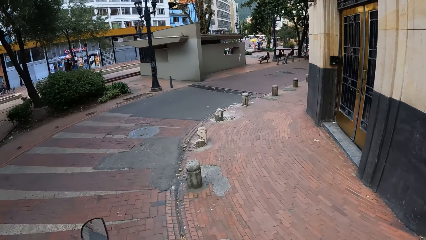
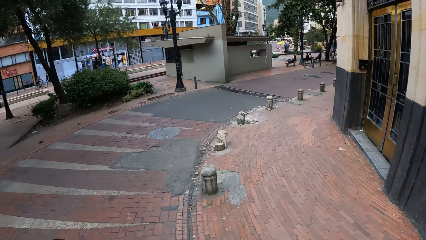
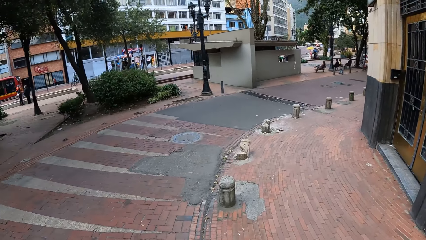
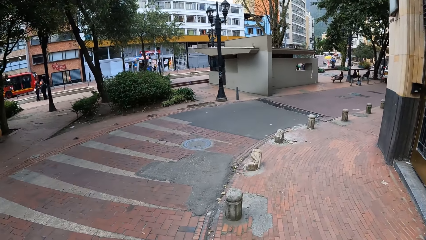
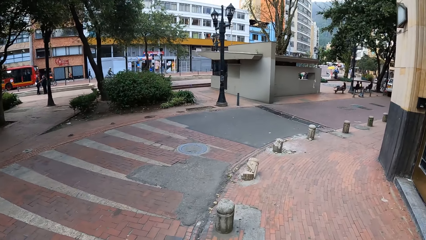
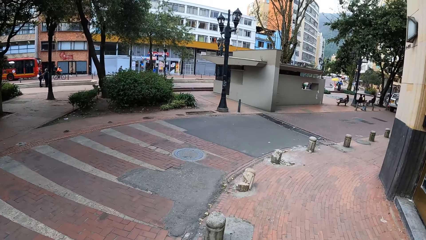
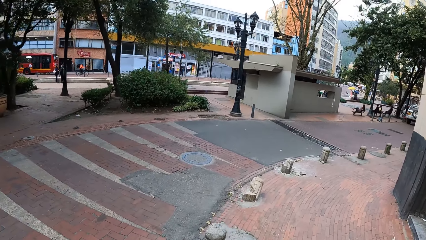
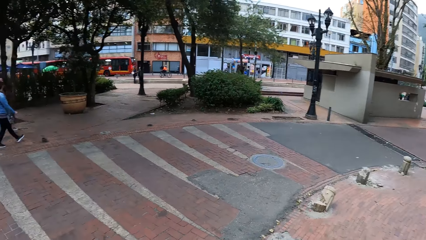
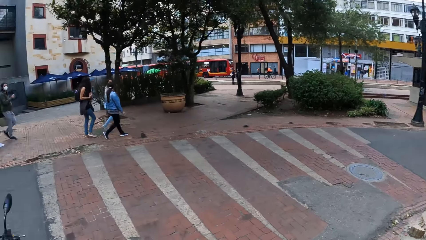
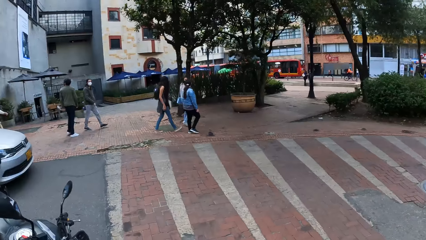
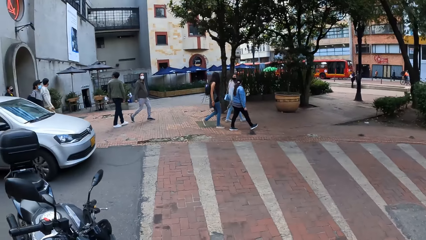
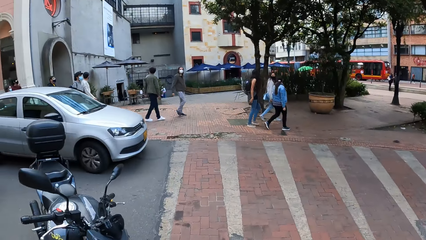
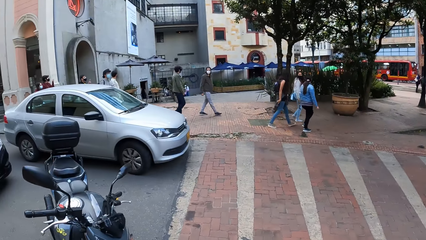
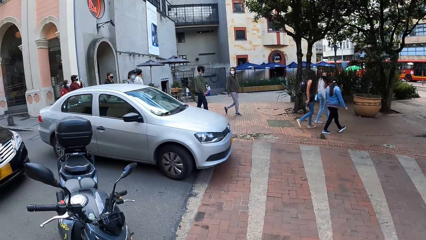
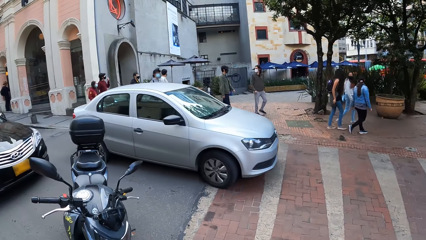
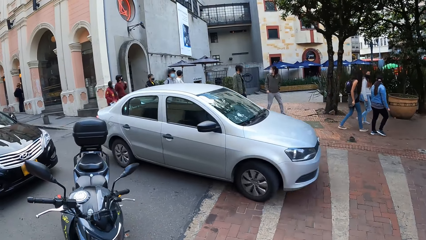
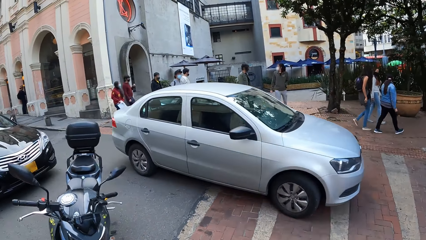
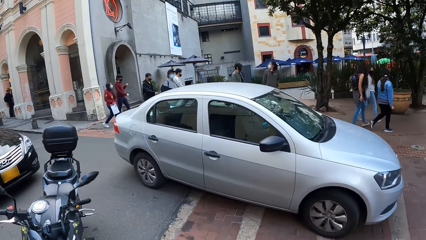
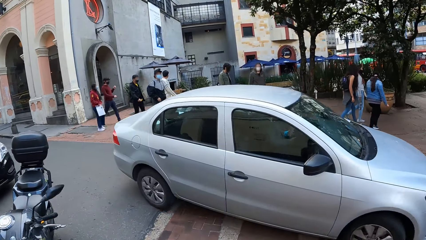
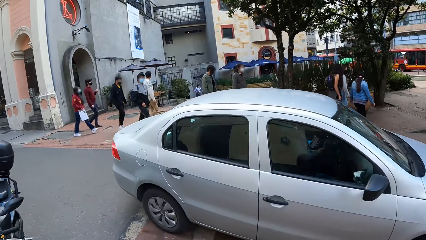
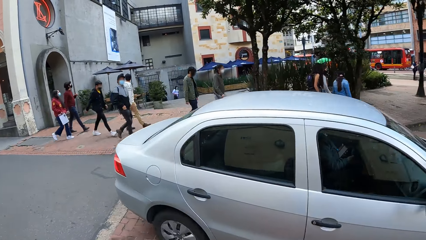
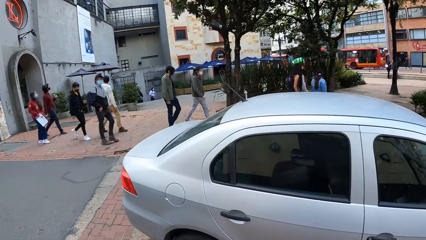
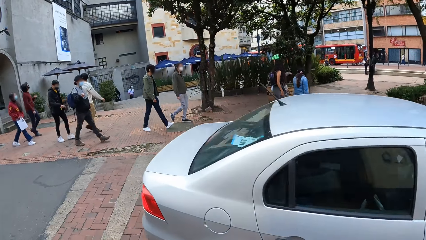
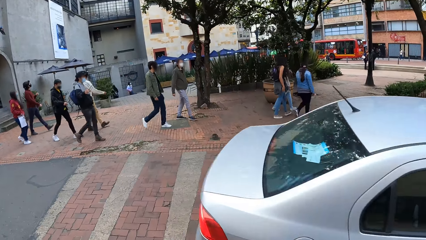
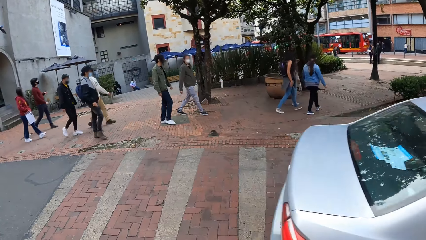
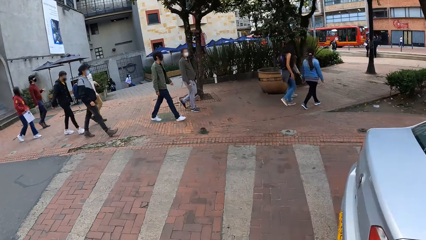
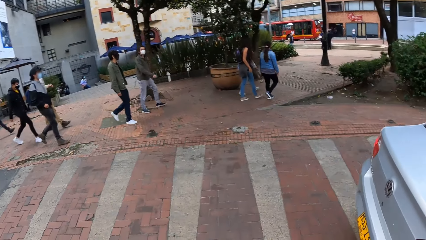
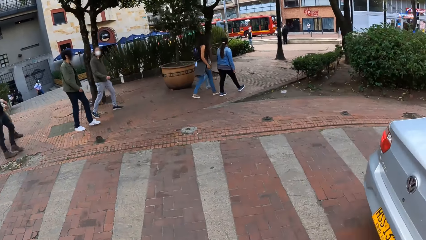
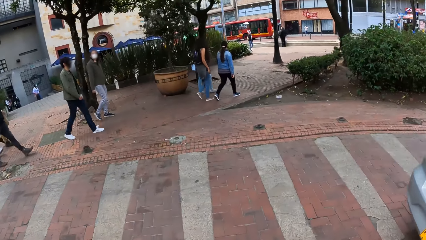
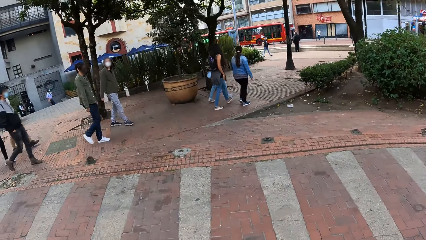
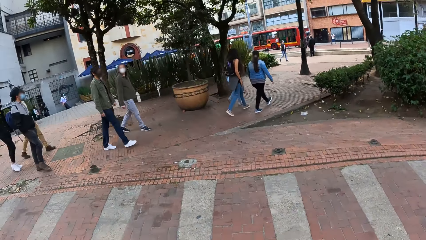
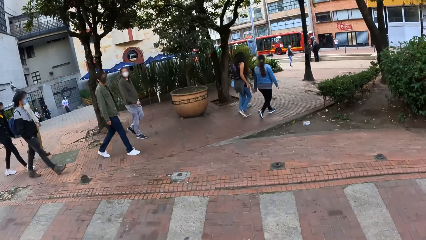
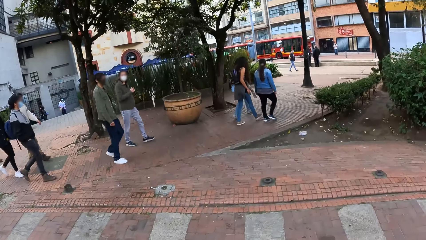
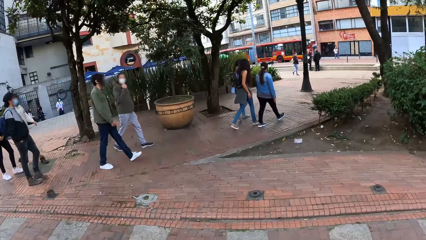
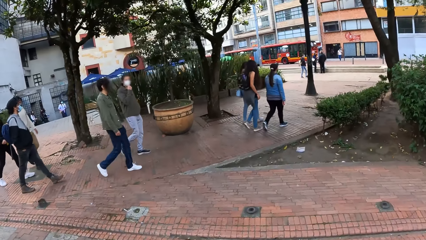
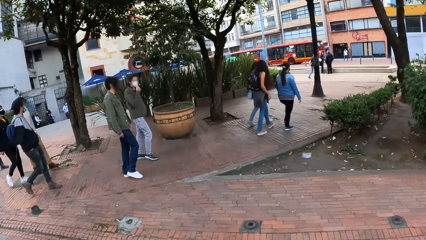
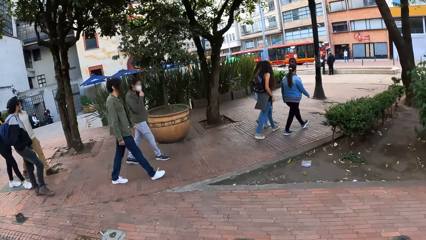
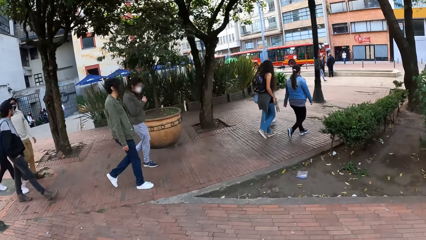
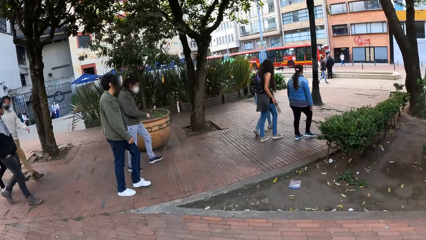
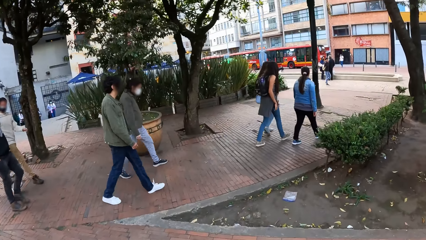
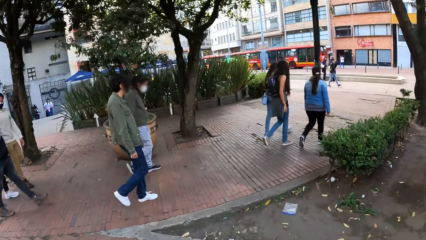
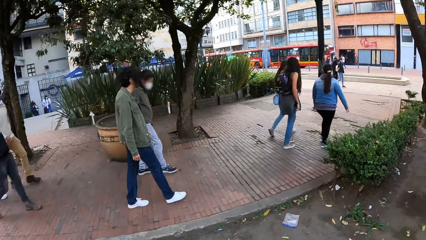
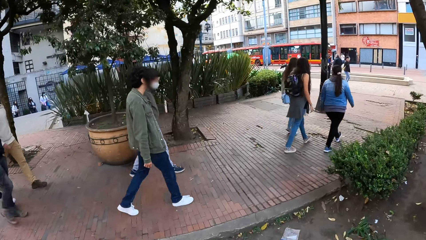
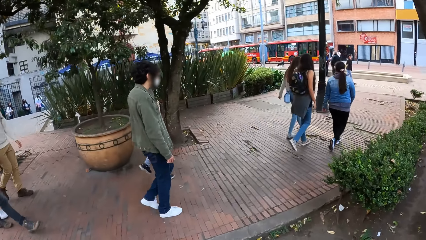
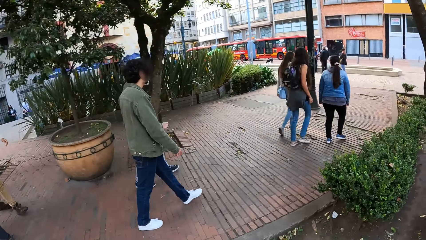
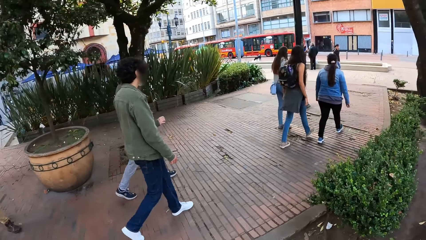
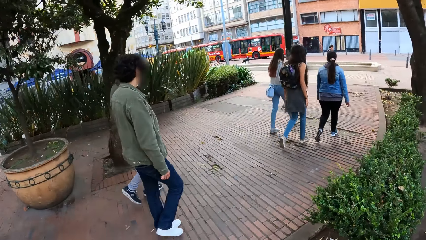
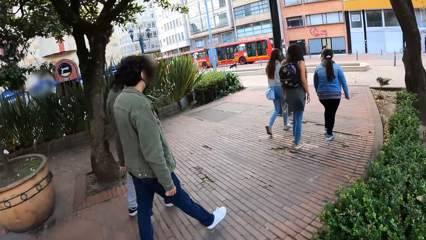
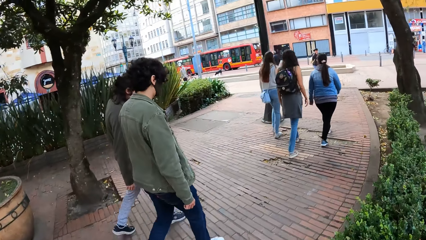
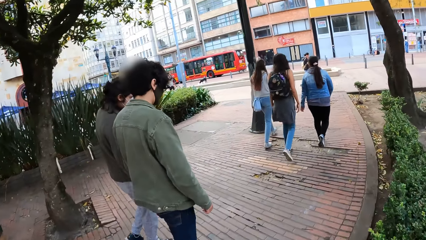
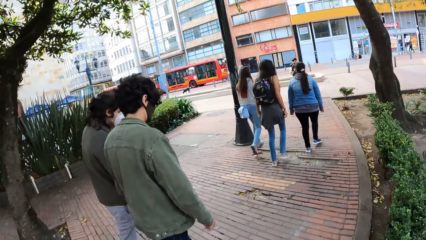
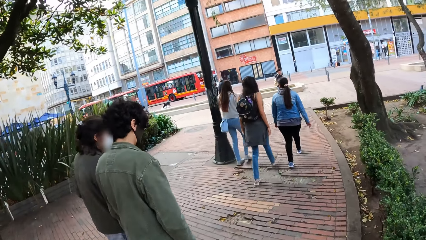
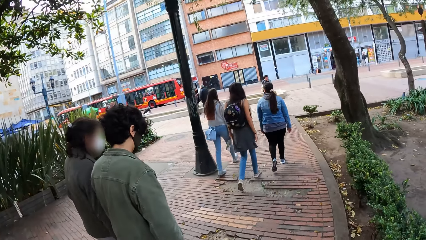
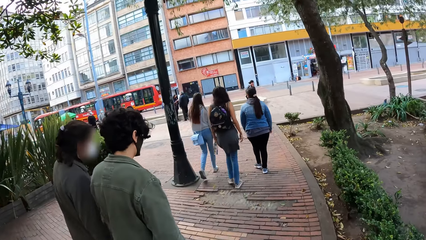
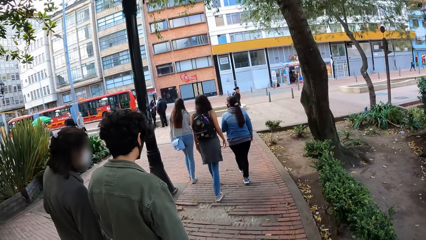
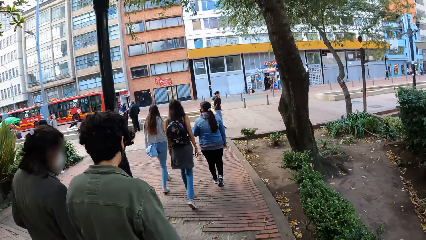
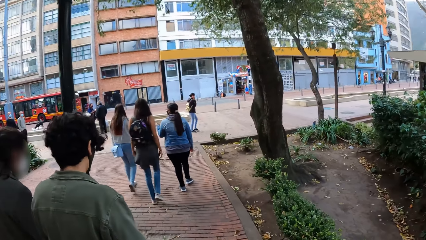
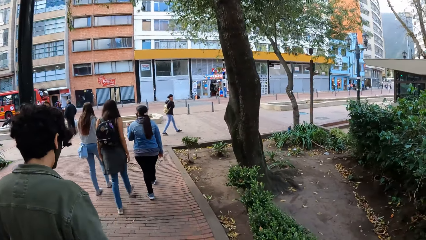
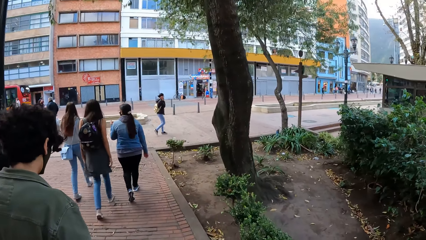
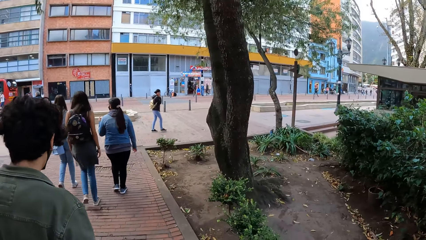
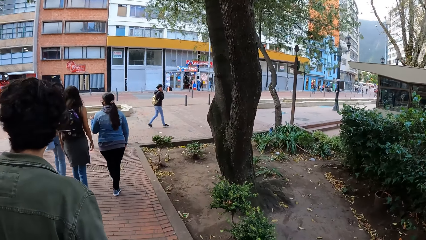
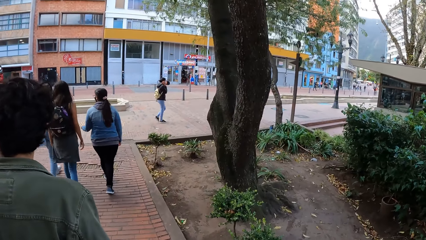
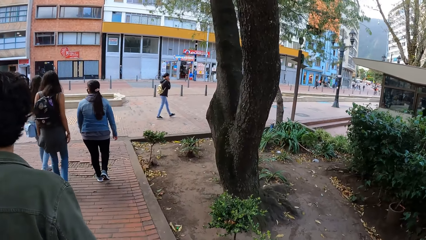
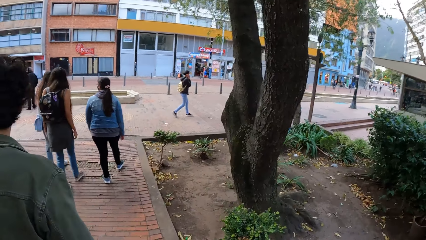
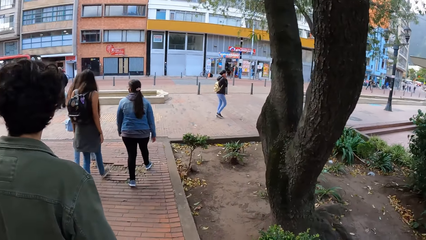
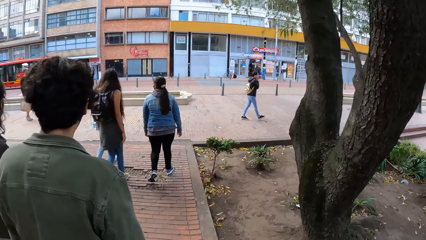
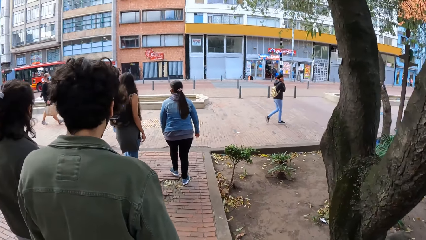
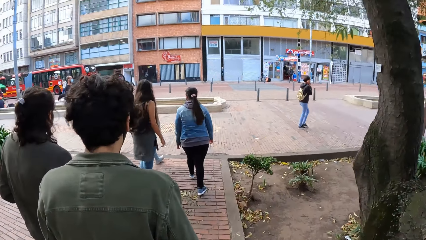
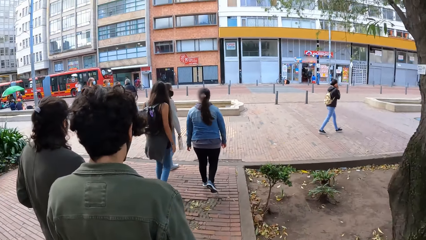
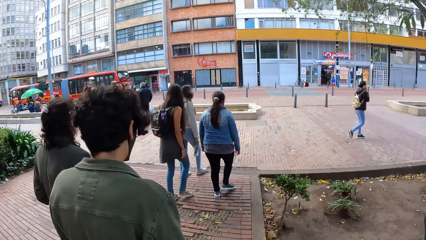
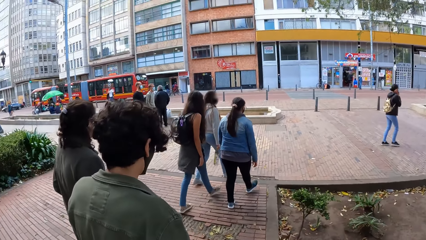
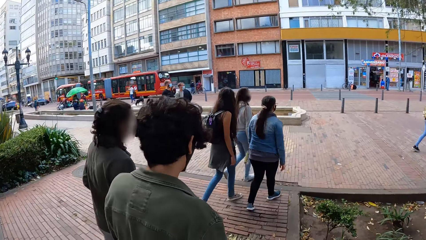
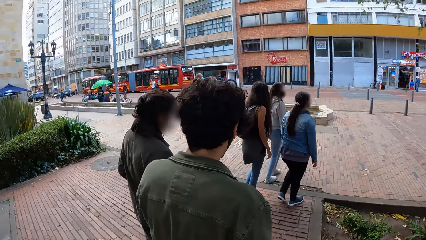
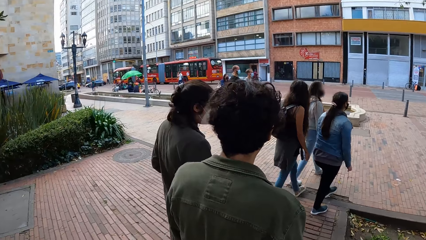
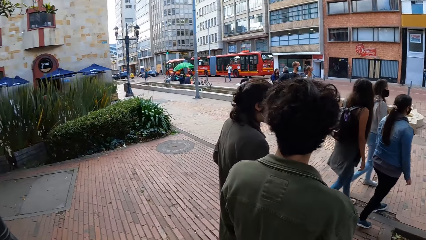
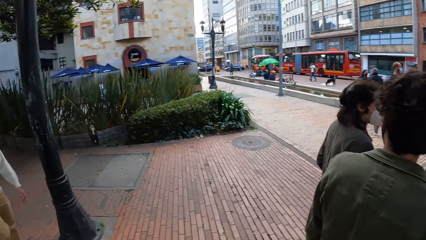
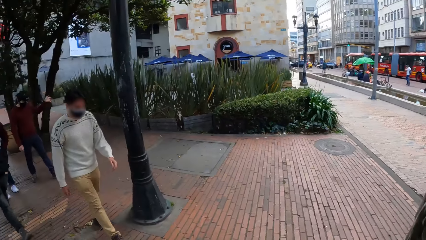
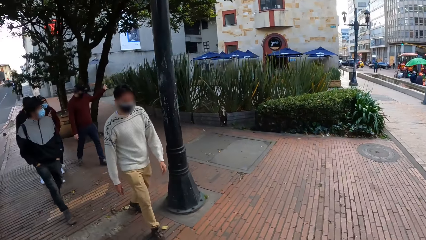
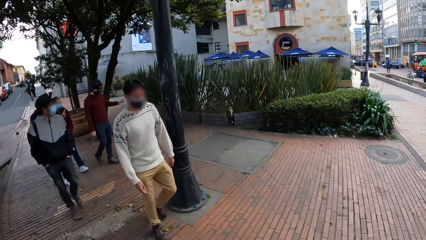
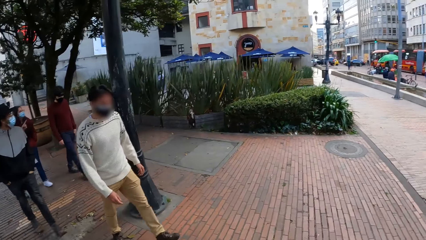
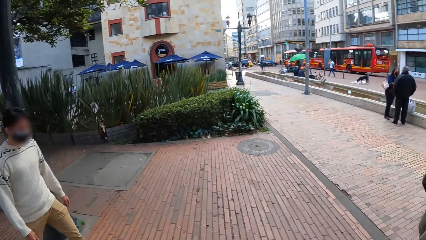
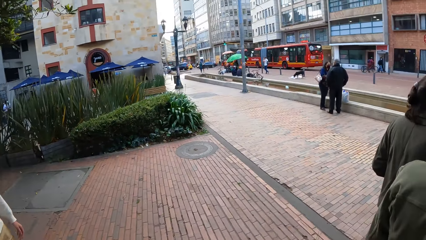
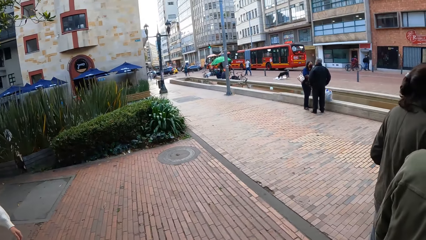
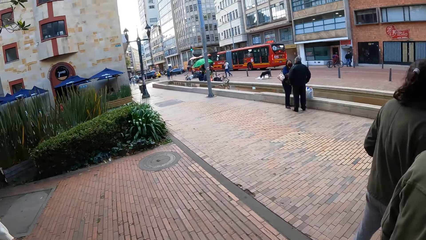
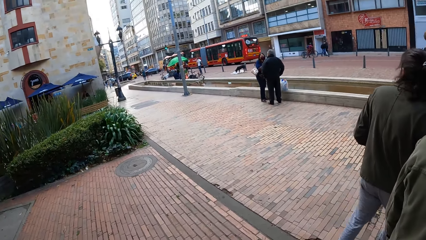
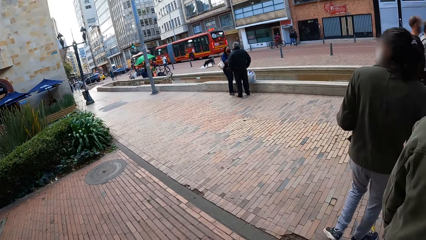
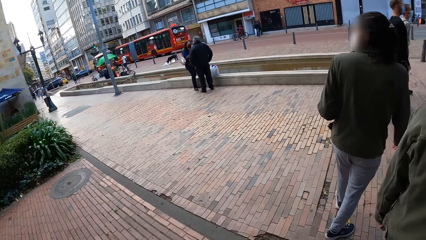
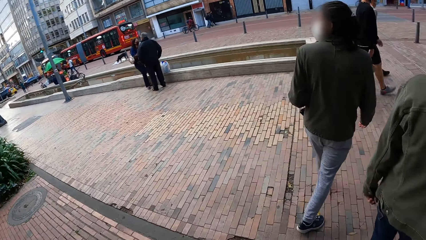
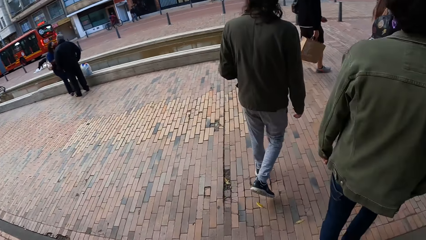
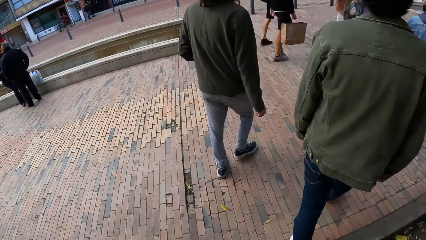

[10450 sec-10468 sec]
The camera wearer looks around the building. They stand. They cross the road. They walk on the pavement. They look around the street.
